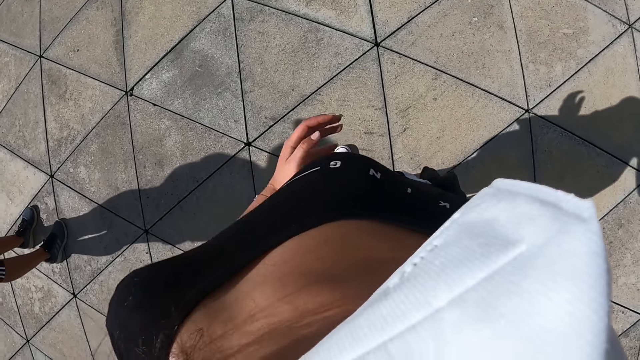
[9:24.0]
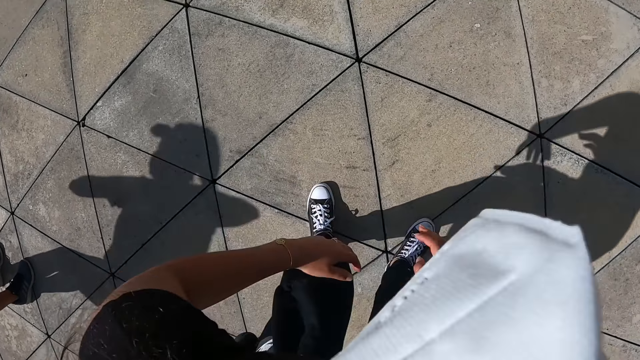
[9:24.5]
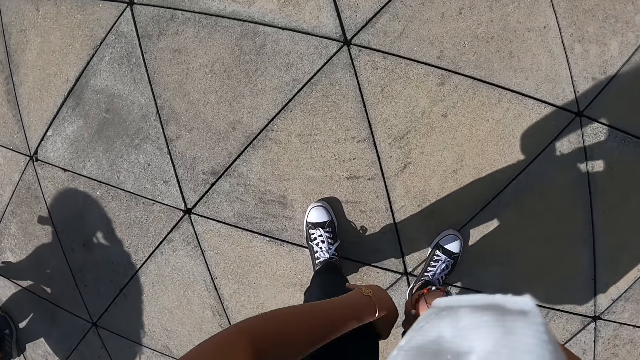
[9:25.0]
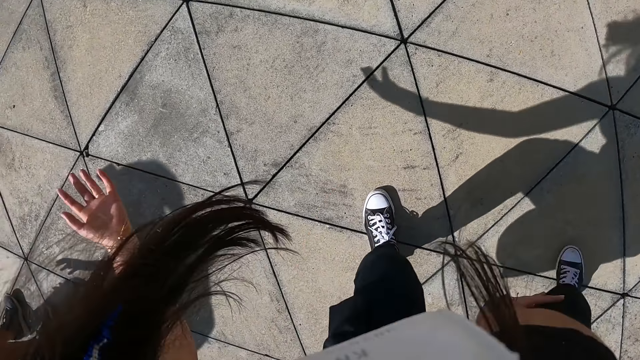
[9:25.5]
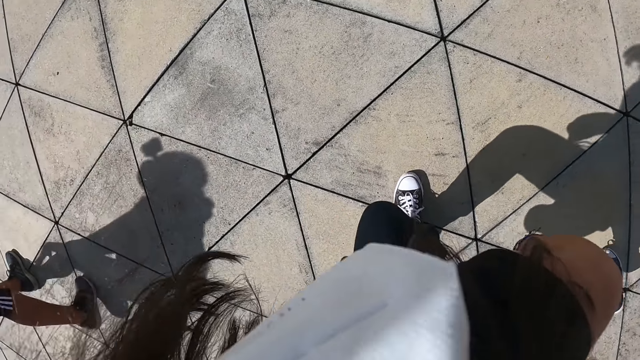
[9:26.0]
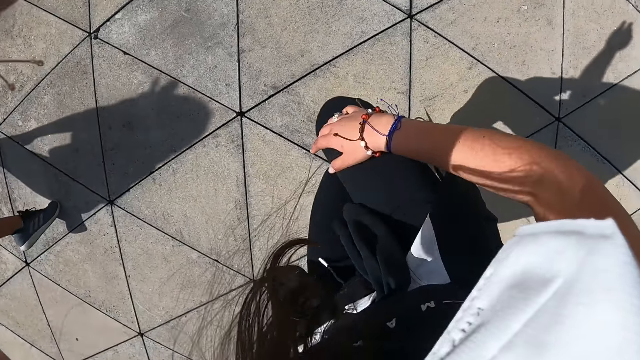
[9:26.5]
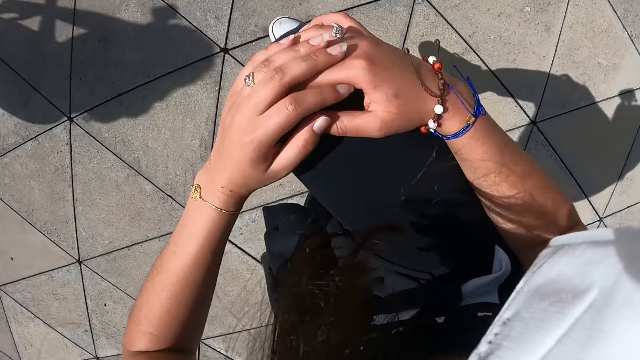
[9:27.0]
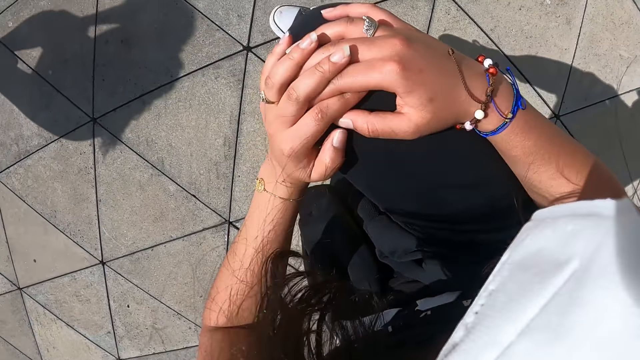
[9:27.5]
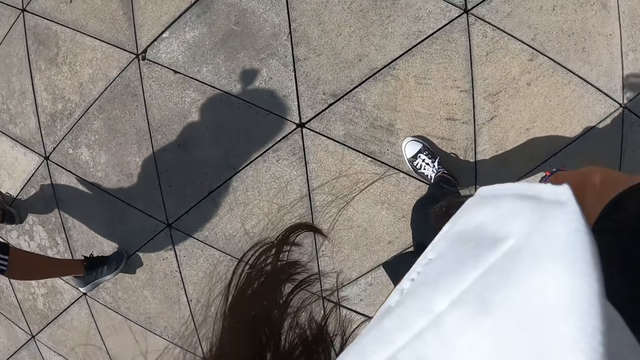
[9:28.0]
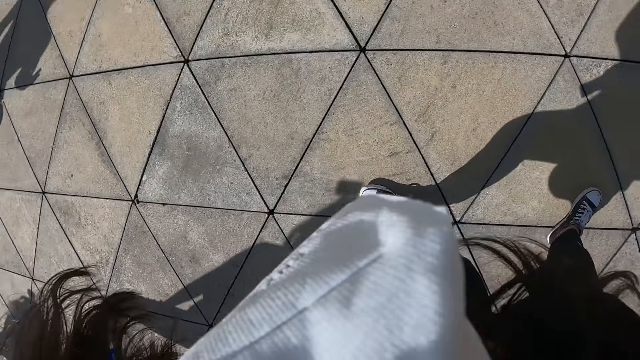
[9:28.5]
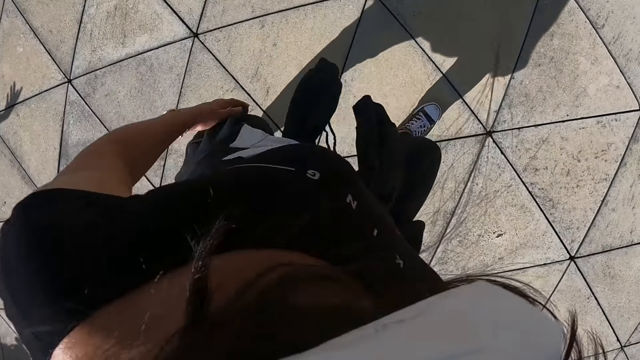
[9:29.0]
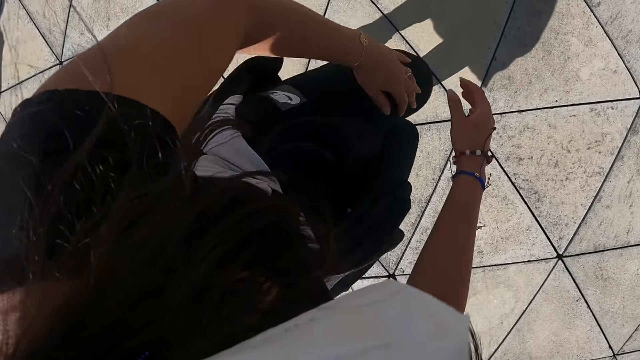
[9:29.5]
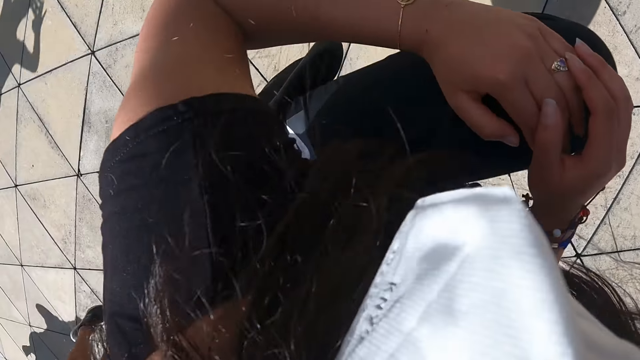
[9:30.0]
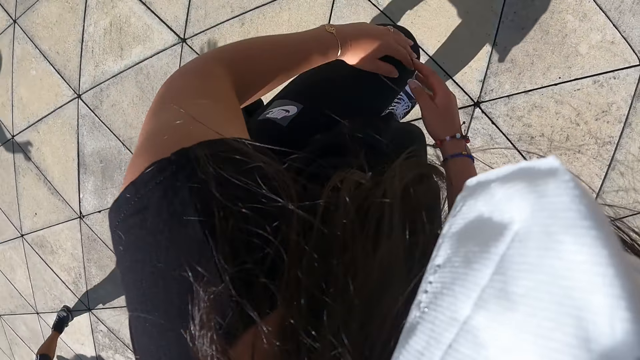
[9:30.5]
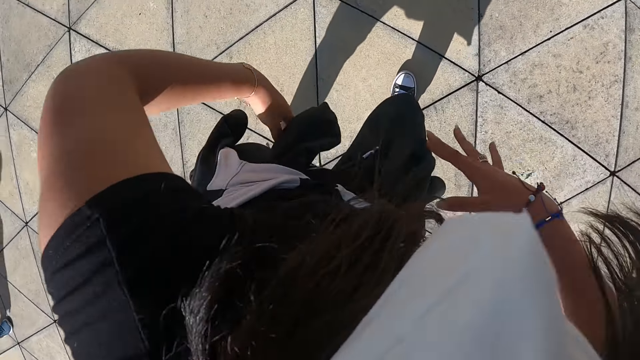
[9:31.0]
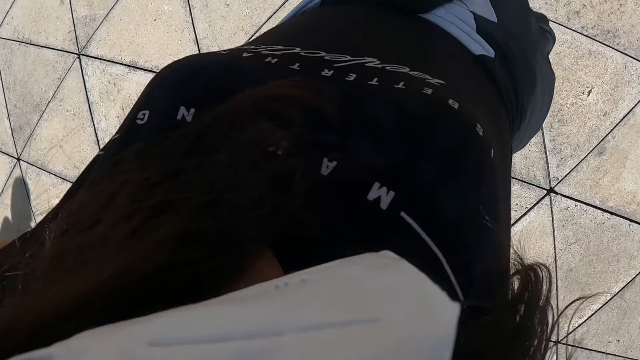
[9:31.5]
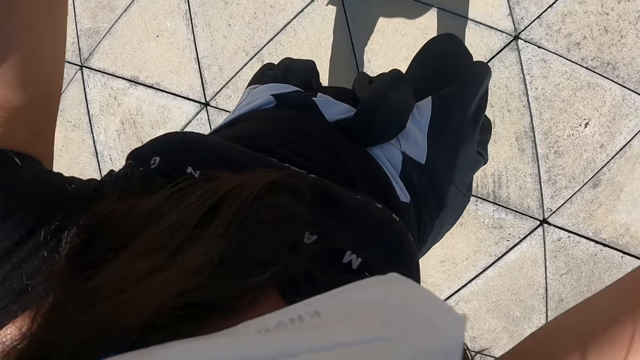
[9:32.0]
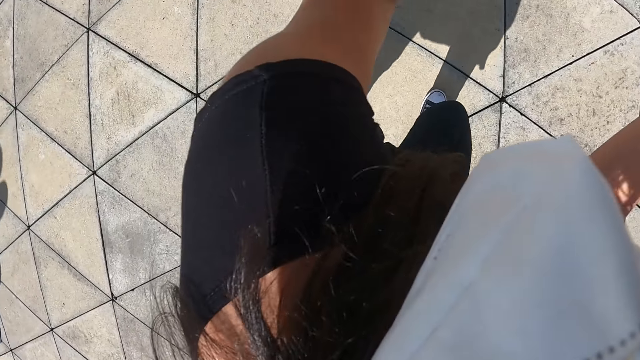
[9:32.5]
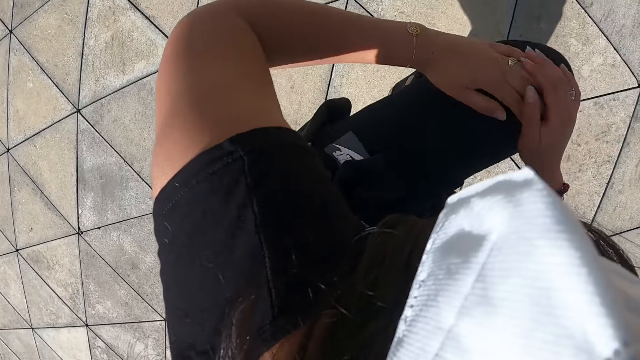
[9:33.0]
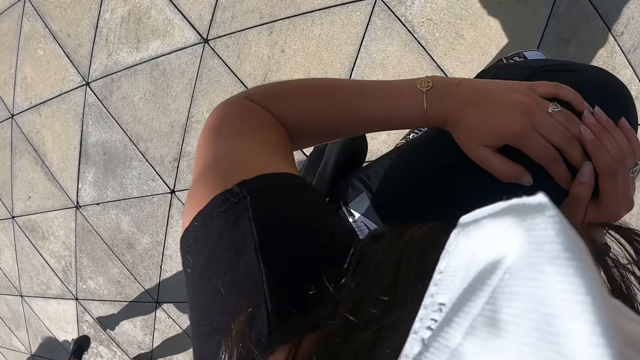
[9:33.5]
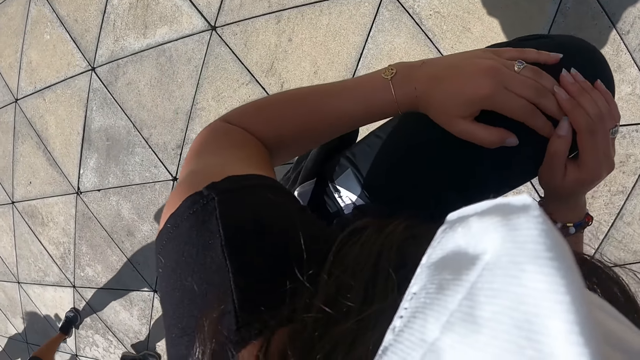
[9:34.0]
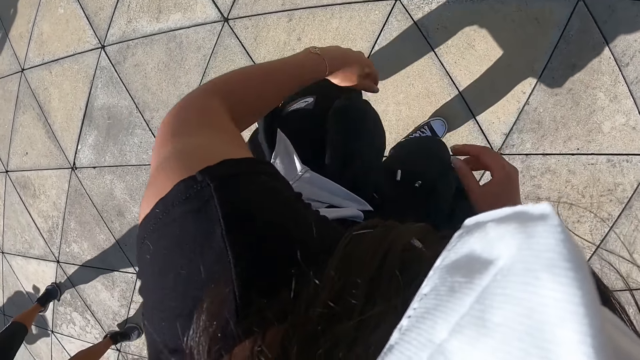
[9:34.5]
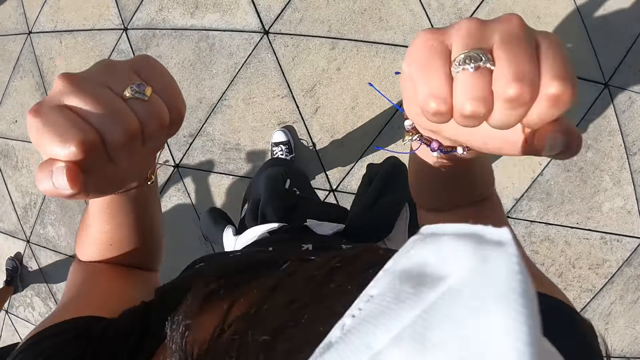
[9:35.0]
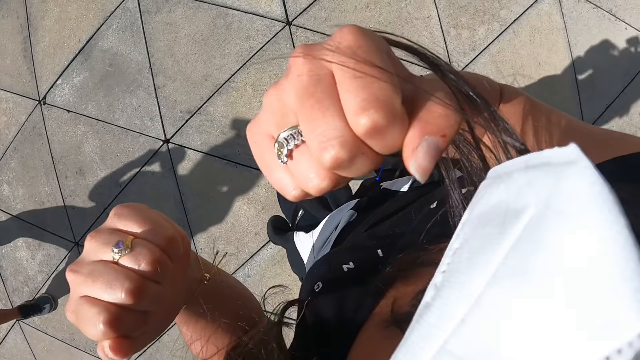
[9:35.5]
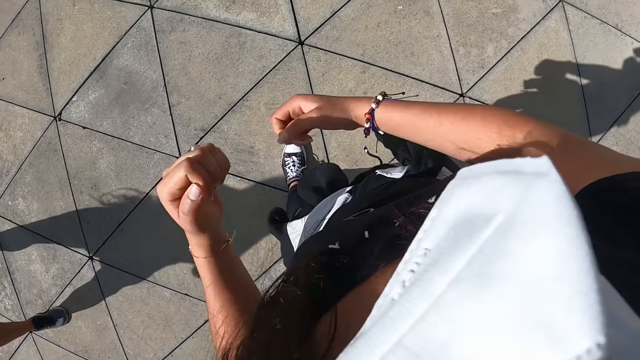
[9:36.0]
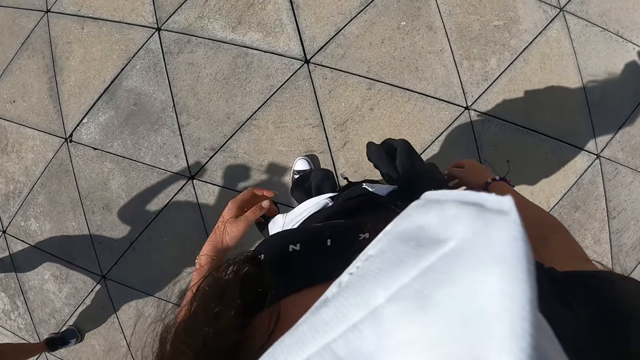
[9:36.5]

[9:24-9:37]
The camera wearer dances. She does exercise. She touches both knees with both hands. She raises her right leg. She pushes down her right leg with both hands. She raises her left leg. She pushes down her right leg with both hands. She lifts her left leg. She places both hands on her left leg. She puts down her left leg.

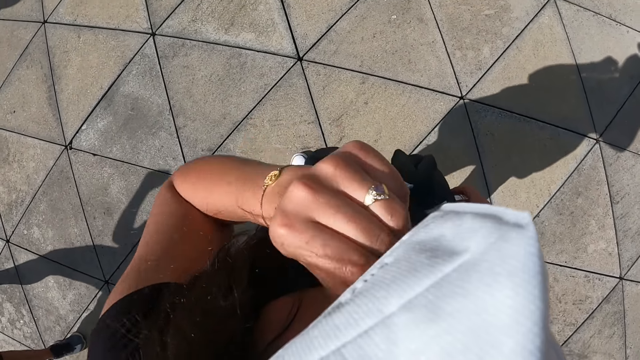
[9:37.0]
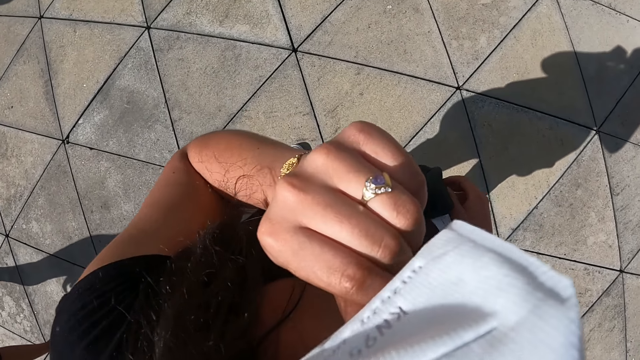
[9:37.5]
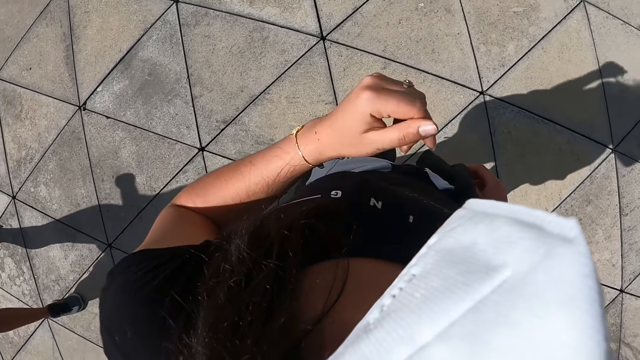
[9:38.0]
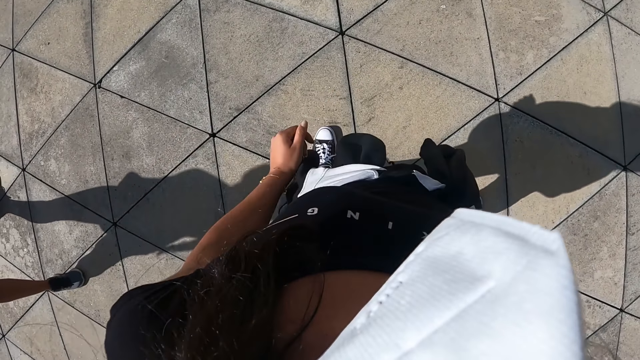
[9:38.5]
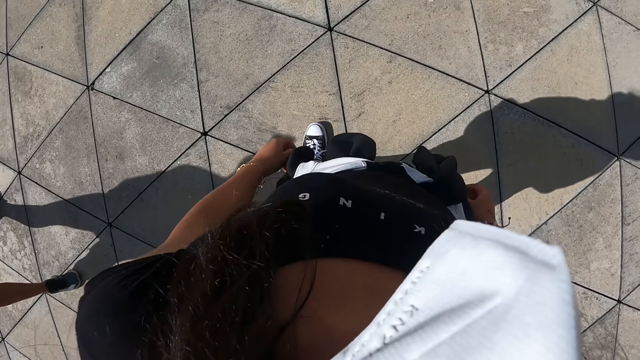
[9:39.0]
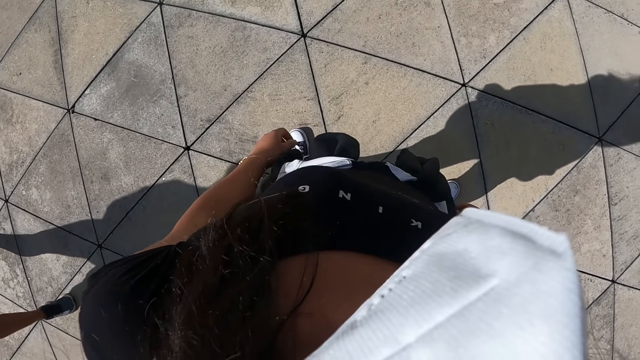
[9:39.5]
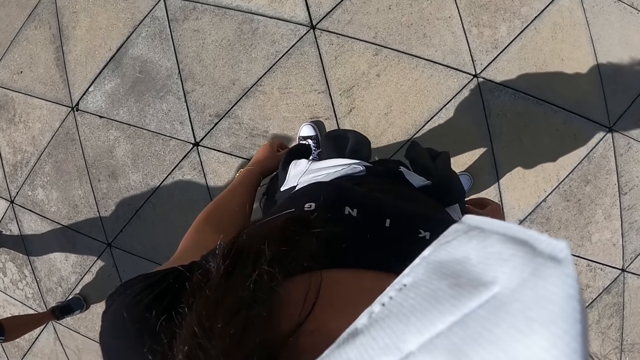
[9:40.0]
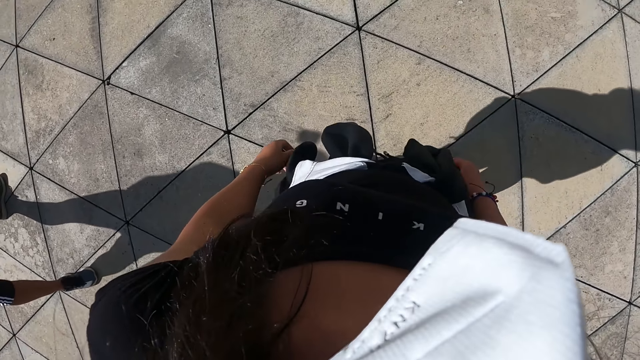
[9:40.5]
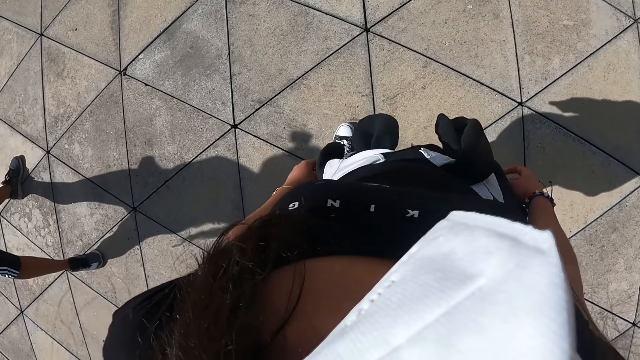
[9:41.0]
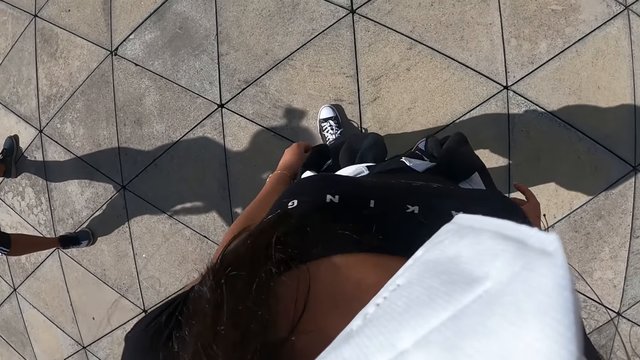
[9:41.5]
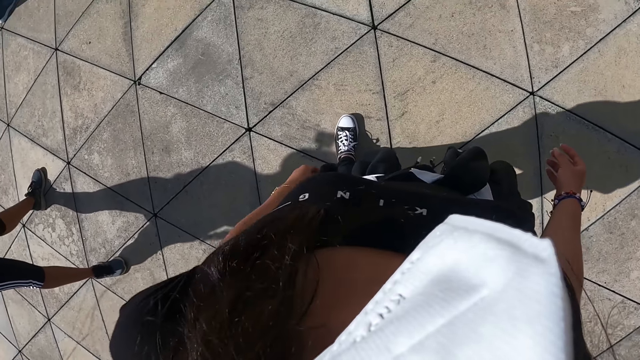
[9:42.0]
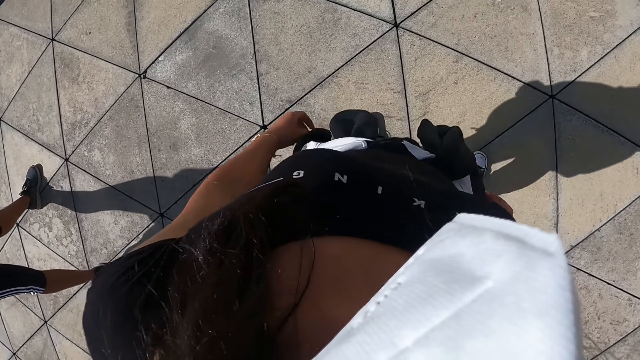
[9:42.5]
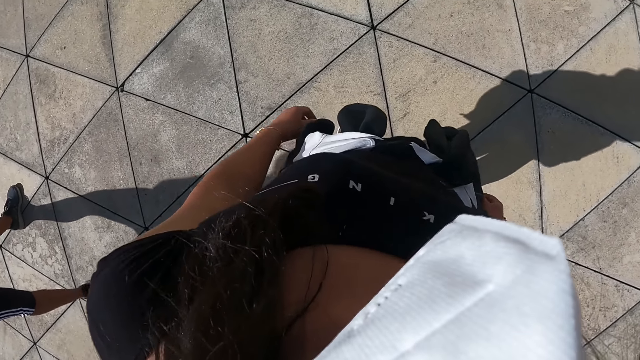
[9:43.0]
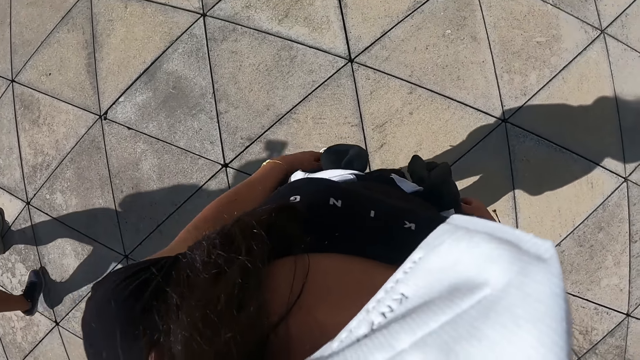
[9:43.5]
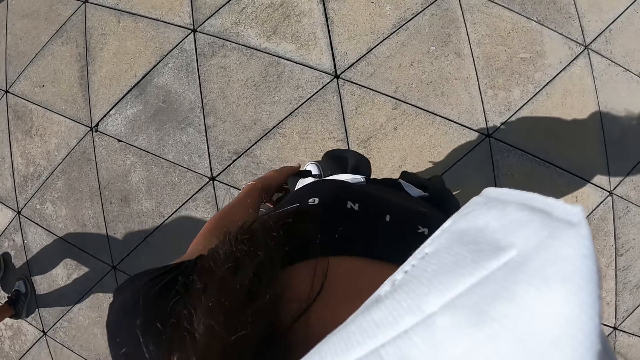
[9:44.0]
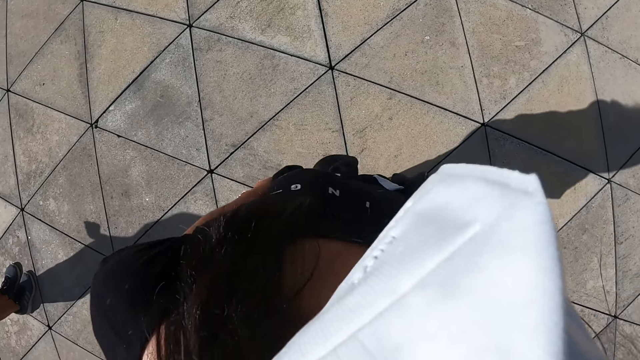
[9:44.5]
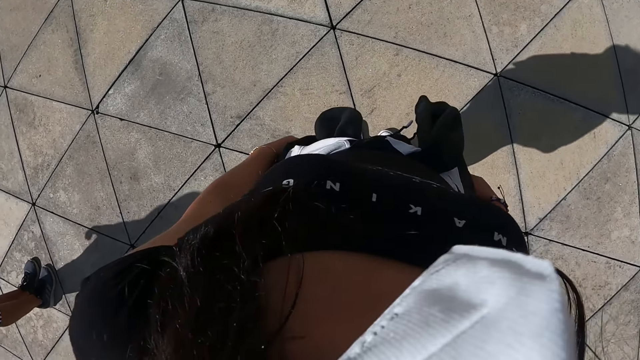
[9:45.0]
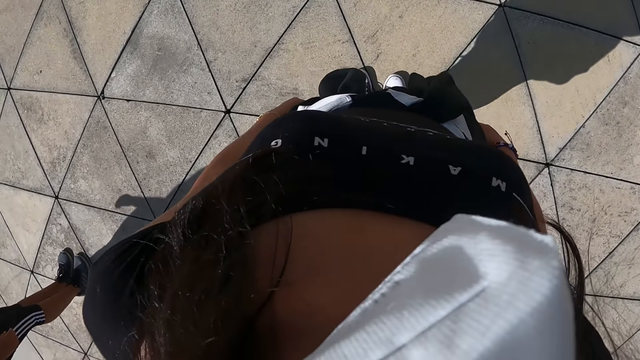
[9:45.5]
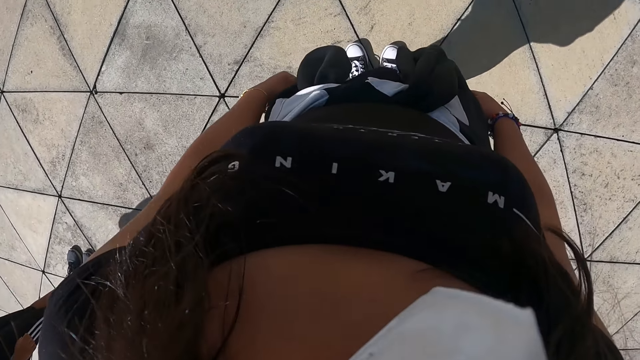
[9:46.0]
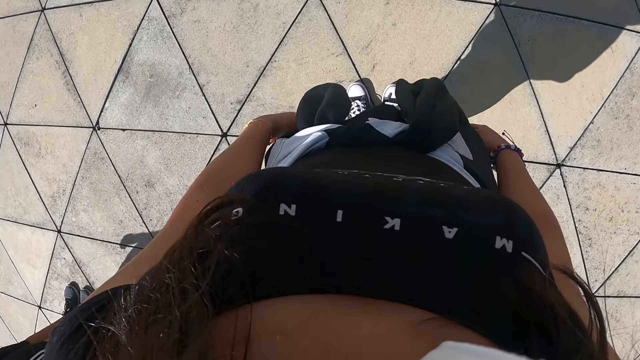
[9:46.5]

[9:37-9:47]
The camera wearer adjusts the face mask on her face with her left hand. She looks around.
